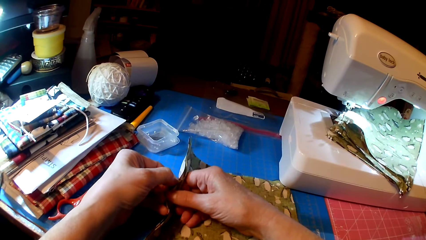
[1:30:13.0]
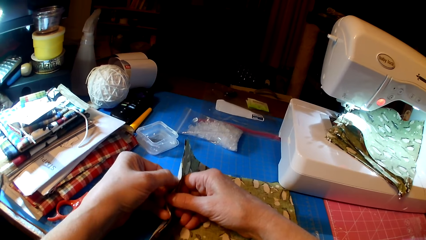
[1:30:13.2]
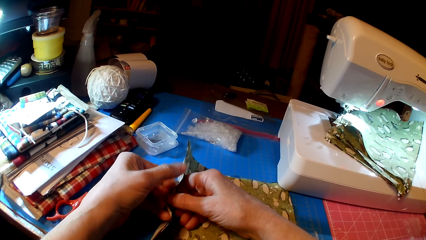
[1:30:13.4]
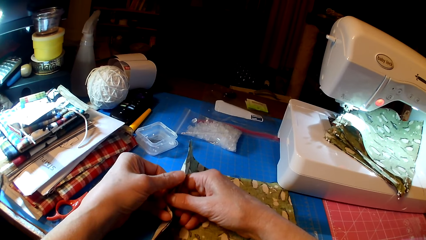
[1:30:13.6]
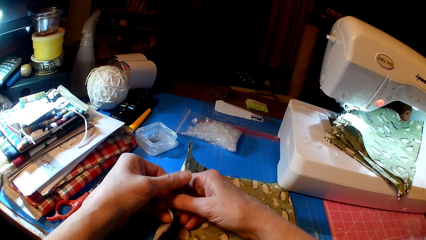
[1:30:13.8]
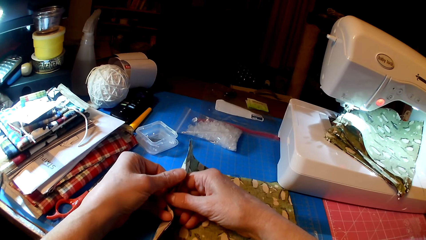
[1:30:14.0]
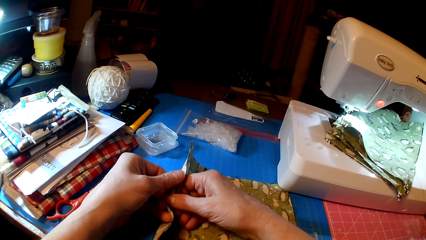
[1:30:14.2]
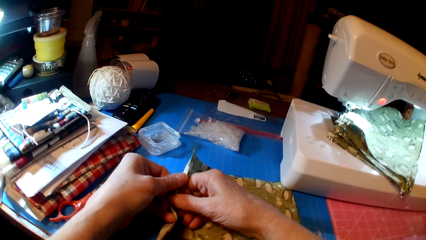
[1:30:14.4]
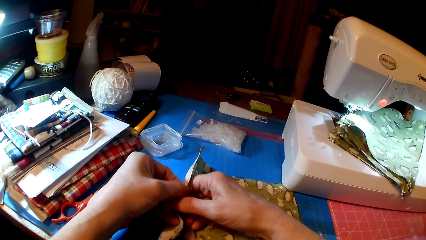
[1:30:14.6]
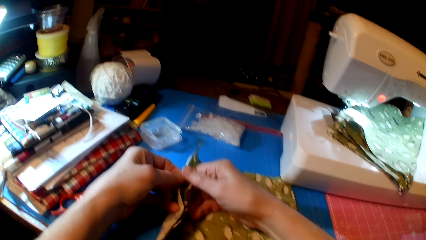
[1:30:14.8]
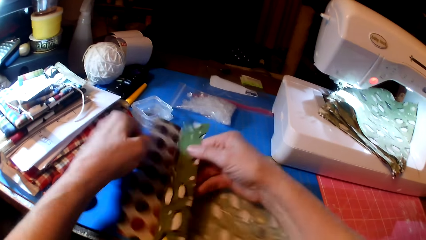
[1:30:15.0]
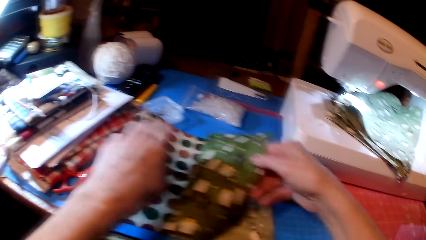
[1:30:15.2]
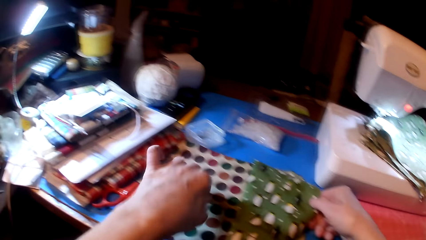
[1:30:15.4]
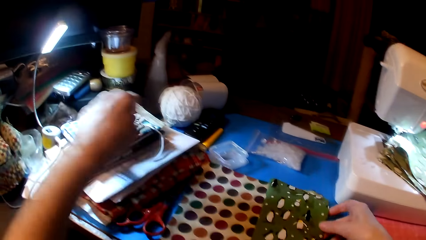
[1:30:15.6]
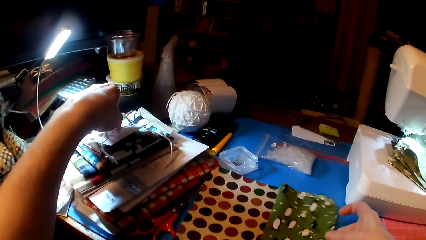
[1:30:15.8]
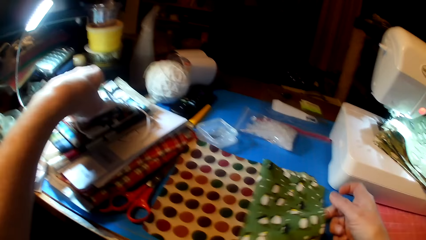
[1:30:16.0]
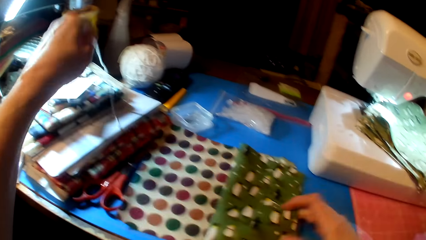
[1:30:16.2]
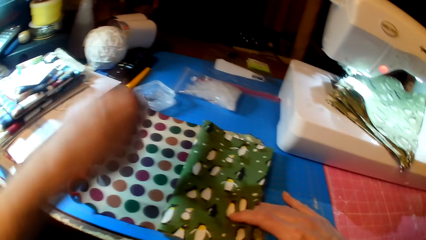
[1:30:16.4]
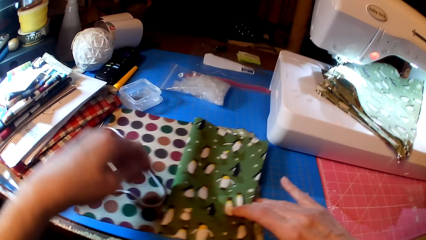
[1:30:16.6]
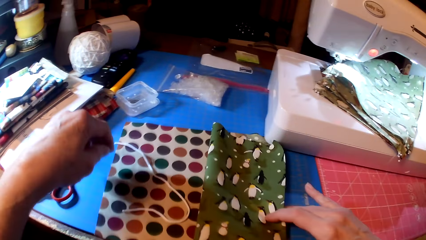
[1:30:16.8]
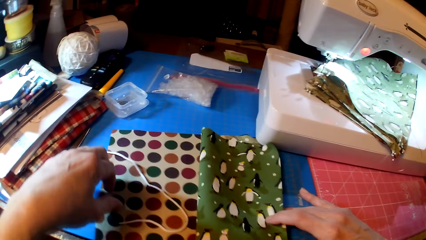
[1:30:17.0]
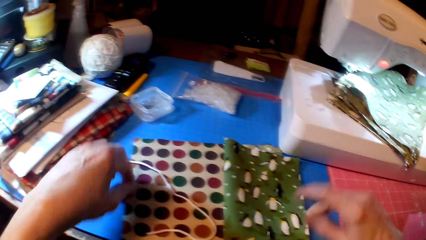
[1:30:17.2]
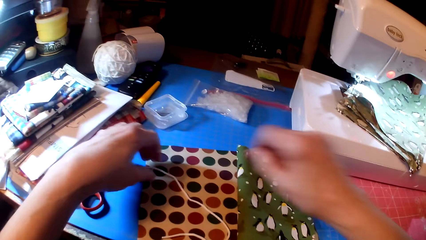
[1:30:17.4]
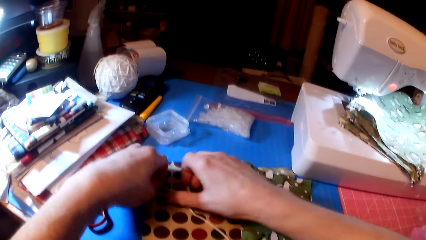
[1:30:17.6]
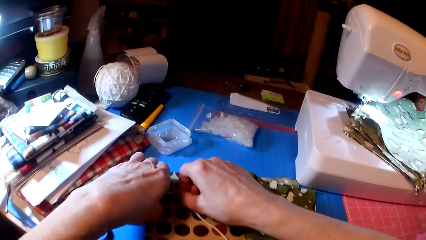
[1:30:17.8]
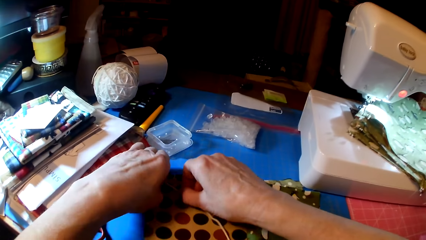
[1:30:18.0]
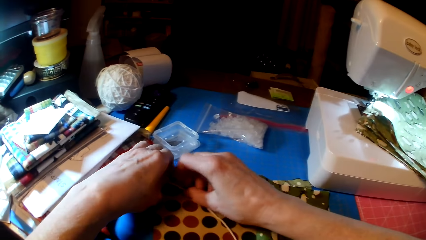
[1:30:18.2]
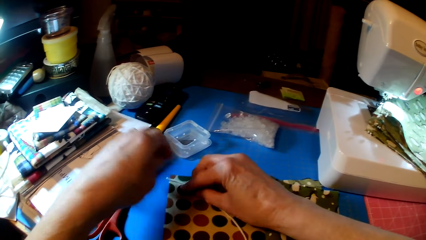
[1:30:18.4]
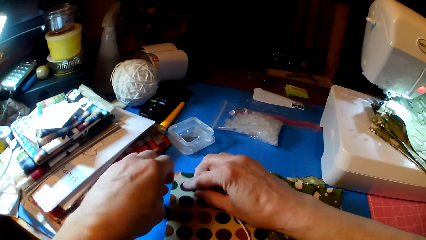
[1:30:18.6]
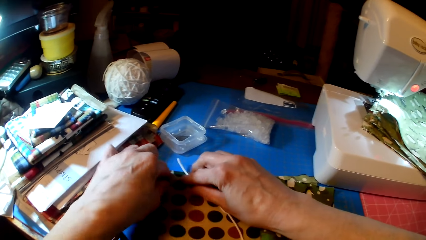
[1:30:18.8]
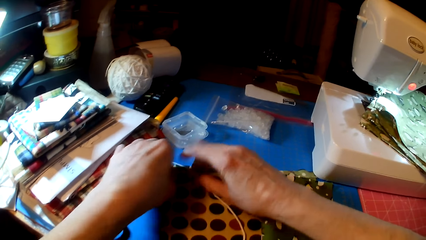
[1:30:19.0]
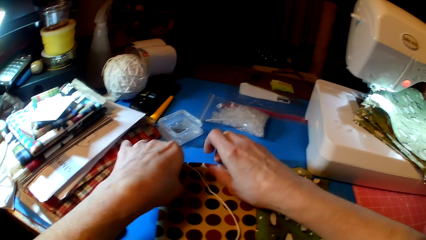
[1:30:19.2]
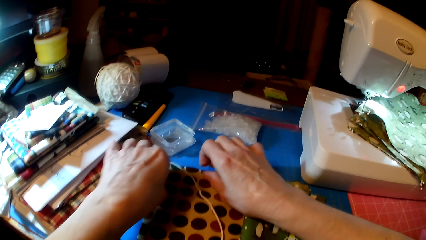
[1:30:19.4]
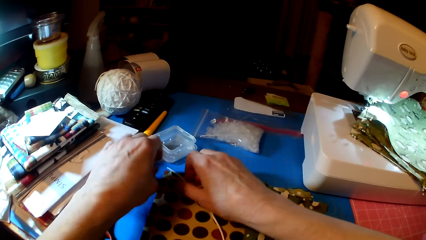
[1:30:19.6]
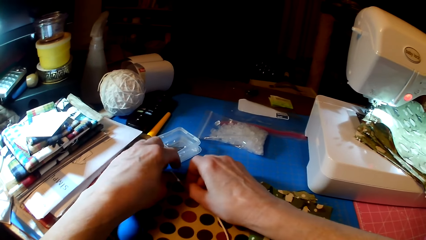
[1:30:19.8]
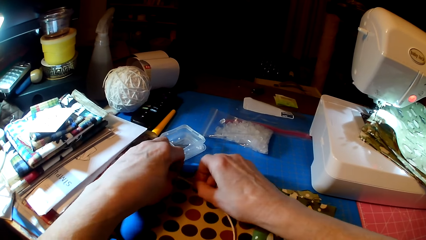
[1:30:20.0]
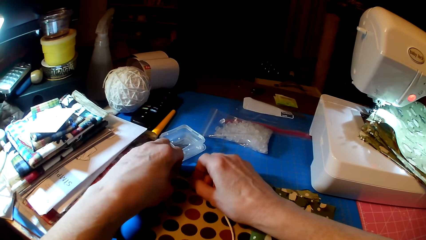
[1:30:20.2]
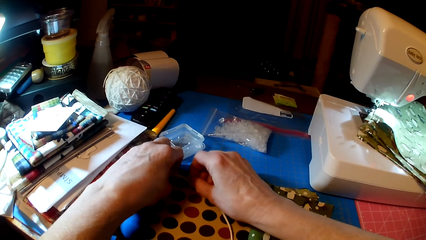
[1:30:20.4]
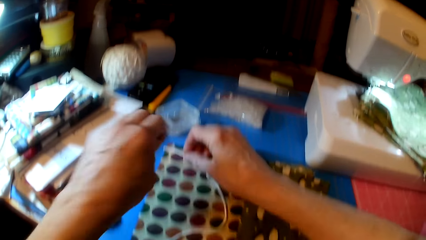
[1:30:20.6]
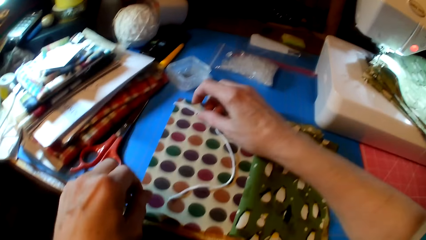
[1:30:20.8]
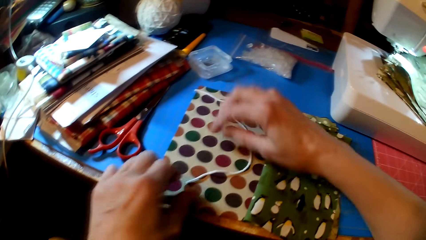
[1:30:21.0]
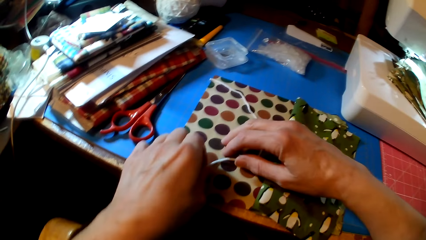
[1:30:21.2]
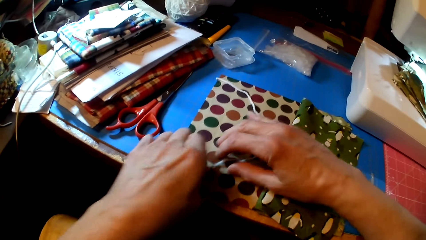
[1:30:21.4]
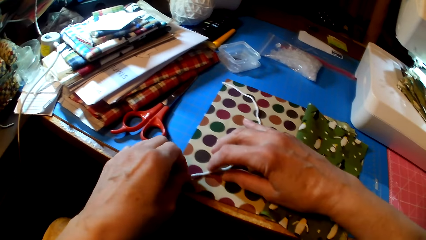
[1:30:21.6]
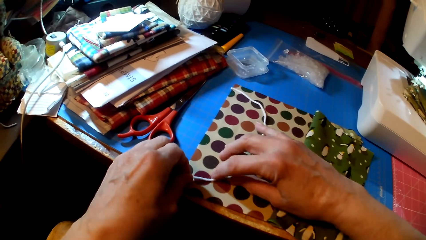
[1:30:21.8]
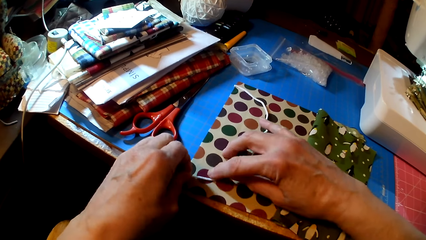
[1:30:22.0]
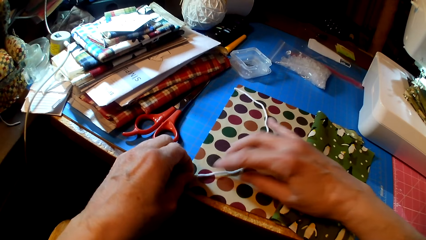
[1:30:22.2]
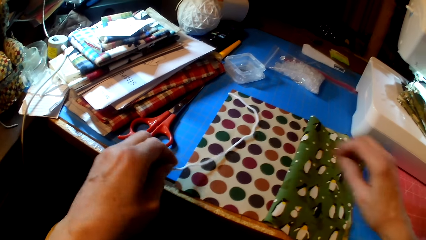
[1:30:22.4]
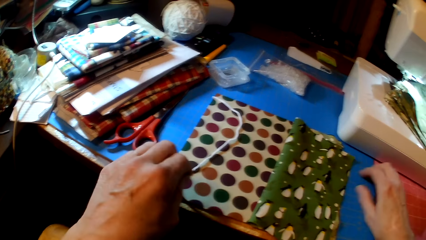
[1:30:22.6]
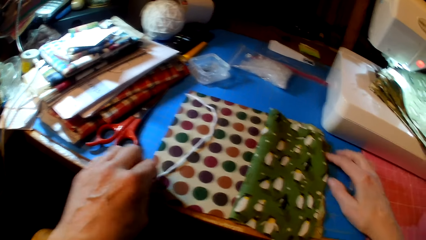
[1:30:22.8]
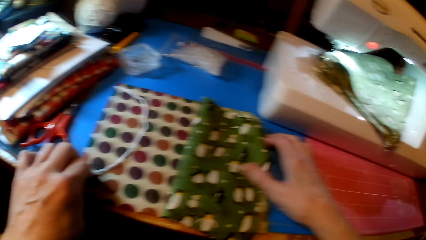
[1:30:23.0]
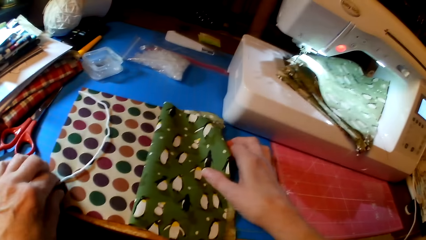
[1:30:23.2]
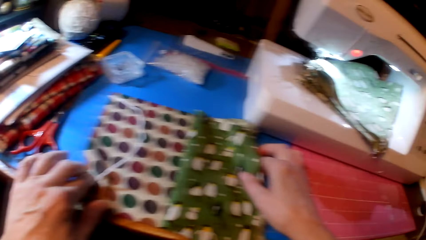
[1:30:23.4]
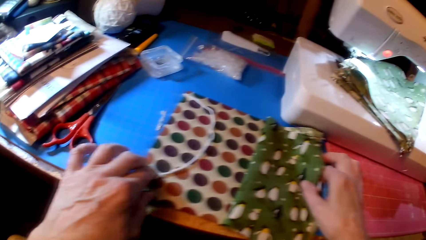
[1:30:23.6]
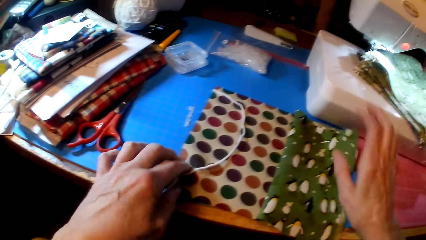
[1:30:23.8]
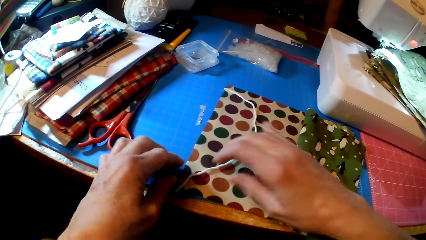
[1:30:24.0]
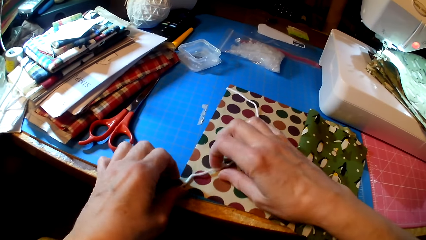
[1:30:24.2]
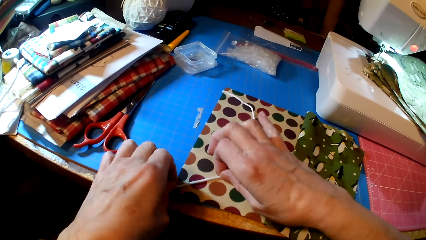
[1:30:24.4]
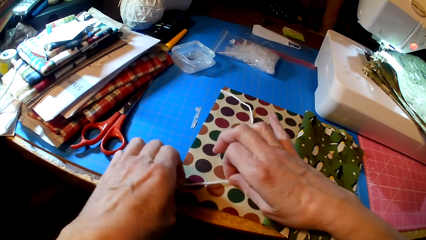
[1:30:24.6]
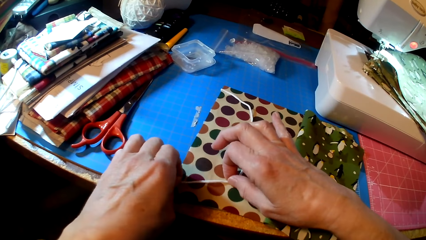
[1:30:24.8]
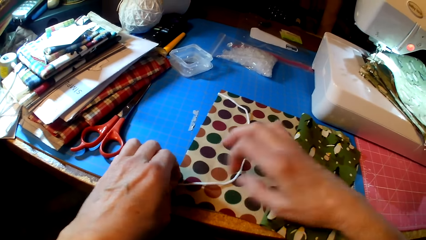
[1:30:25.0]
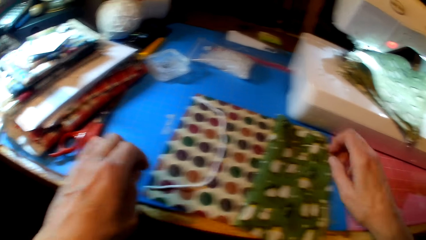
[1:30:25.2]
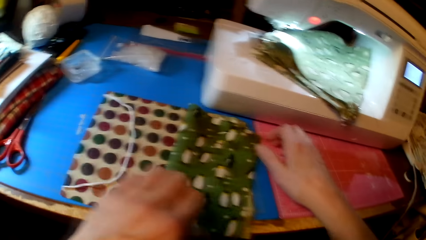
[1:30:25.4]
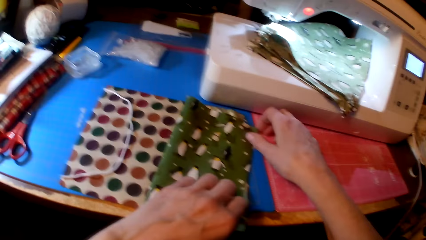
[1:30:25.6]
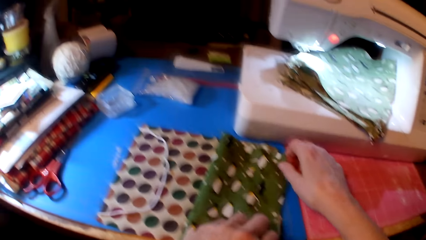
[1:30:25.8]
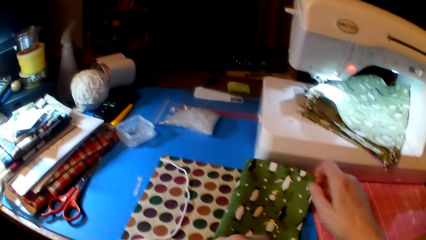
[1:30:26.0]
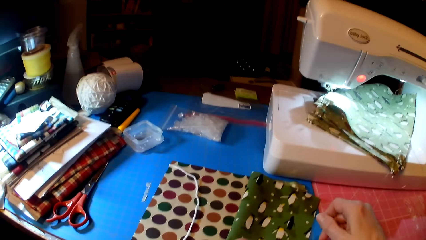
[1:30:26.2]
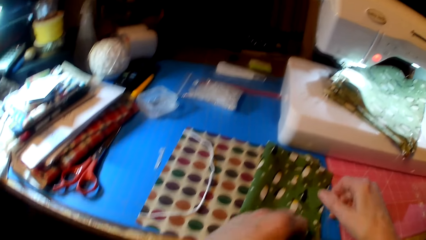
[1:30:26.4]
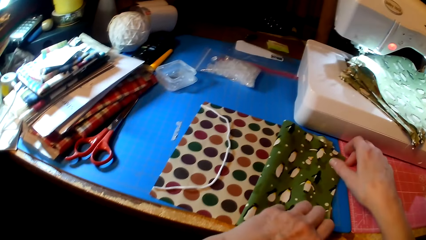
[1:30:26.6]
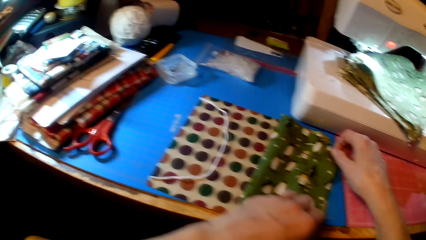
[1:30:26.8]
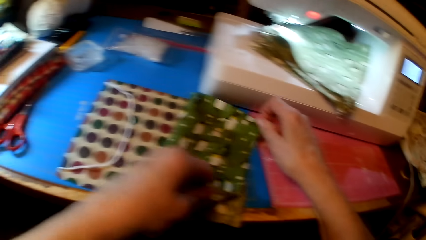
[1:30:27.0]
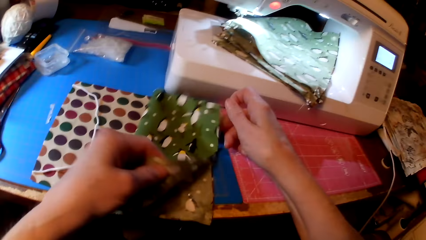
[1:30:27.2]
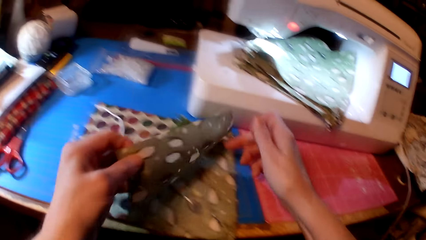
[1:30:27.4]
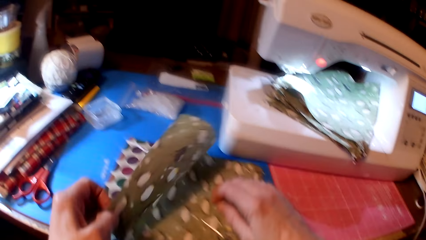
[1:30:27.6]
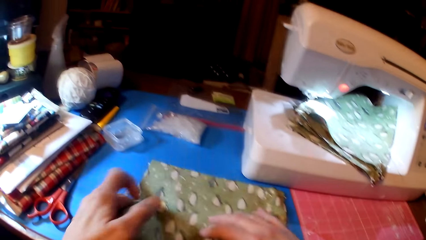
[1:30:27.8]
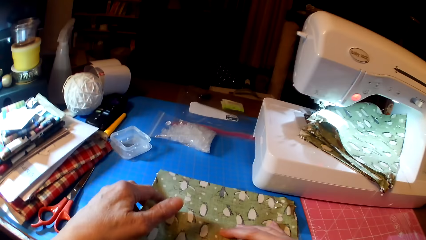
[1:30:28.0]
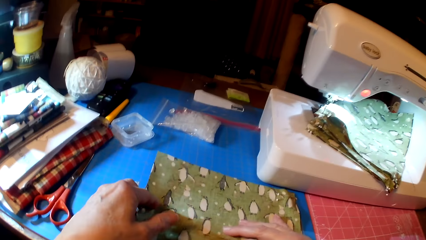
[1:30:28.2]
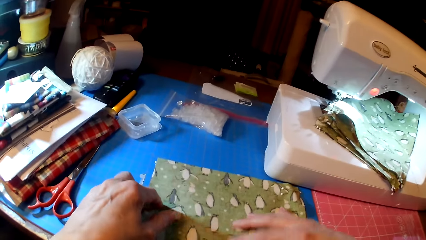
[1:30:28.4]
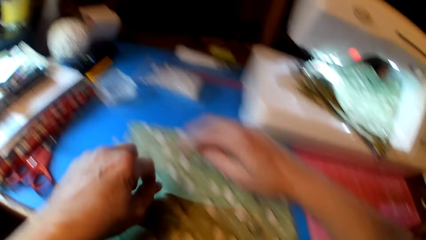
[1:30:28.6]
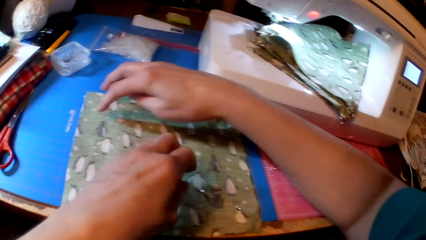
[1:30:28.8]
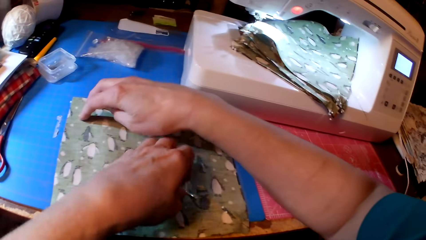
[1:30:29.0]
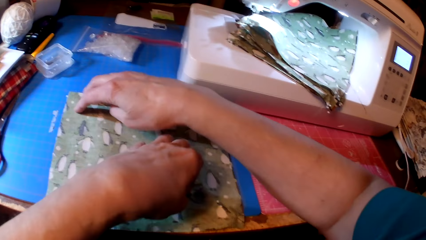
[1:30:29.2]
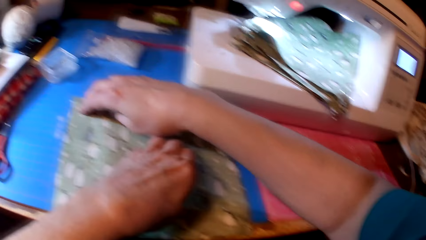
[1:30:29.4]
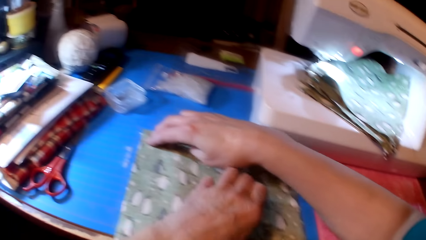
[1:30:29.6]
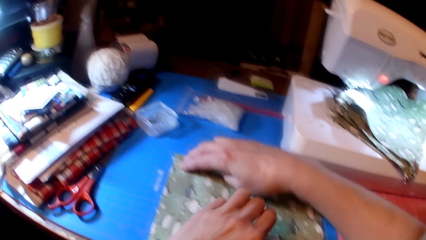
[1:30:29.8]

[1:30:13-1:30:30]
The camera wearer picks a thread. They place the thread under the fabrics. They hold the thread. They hold the clothes. They hold the thread. They hold the clothes.
